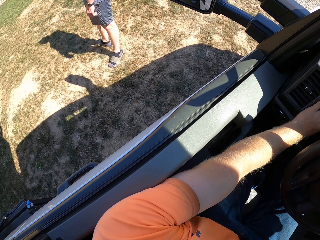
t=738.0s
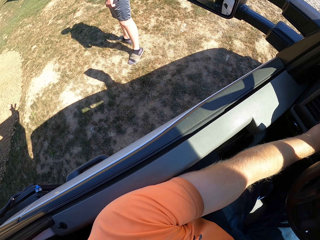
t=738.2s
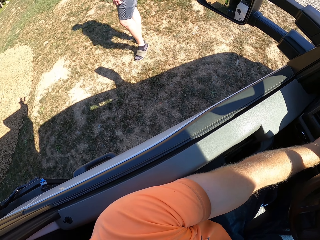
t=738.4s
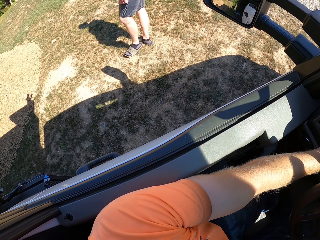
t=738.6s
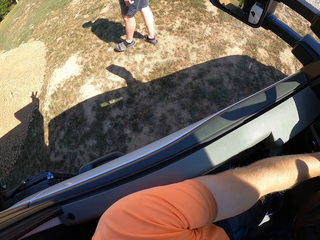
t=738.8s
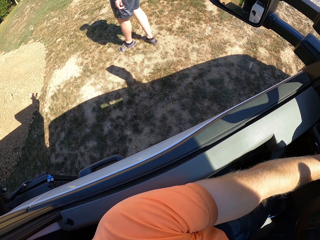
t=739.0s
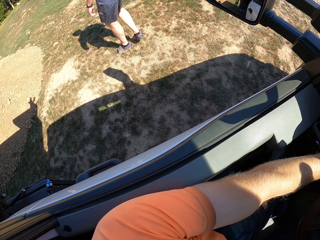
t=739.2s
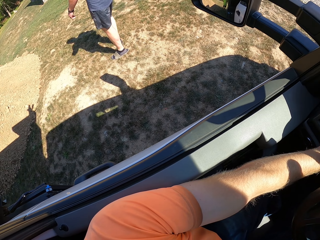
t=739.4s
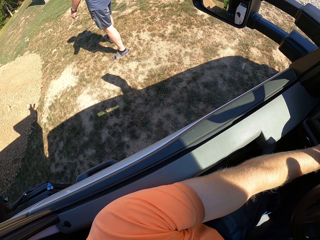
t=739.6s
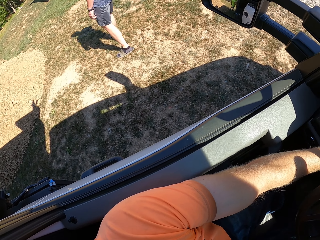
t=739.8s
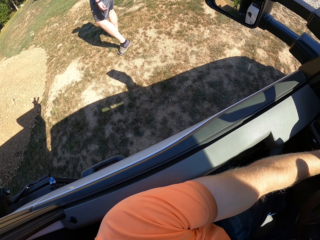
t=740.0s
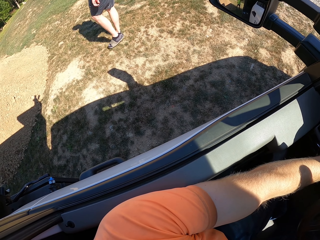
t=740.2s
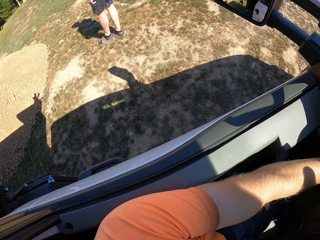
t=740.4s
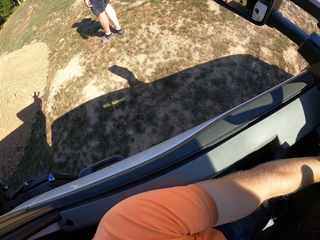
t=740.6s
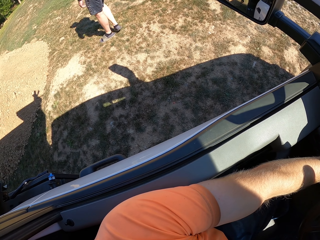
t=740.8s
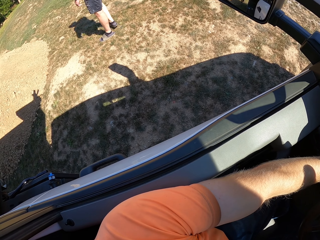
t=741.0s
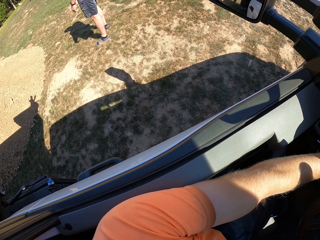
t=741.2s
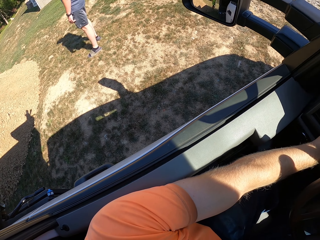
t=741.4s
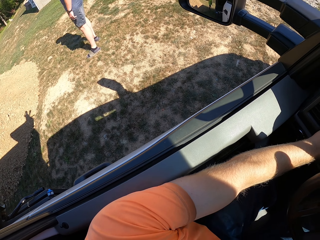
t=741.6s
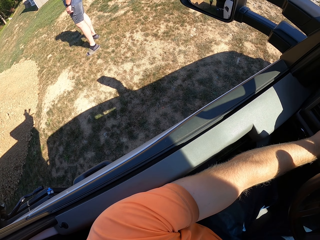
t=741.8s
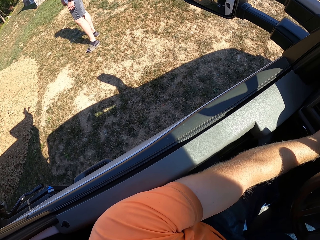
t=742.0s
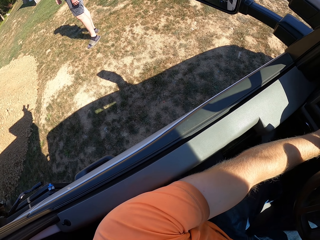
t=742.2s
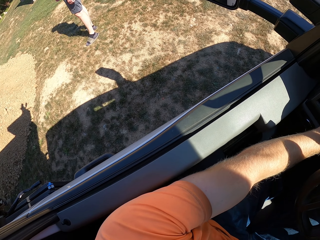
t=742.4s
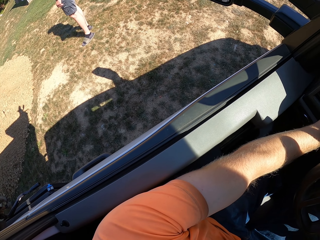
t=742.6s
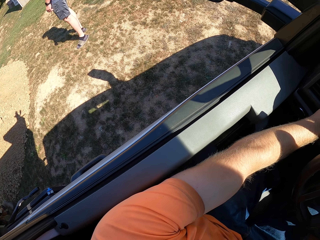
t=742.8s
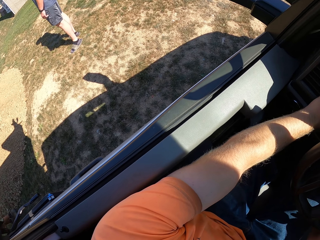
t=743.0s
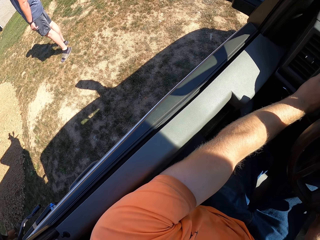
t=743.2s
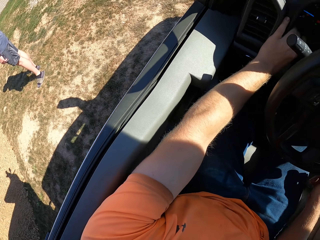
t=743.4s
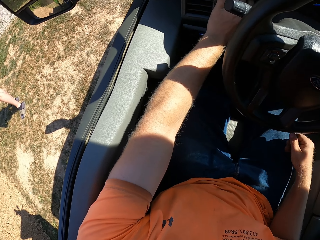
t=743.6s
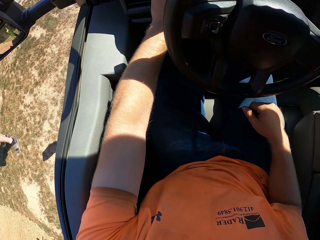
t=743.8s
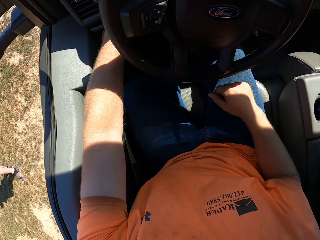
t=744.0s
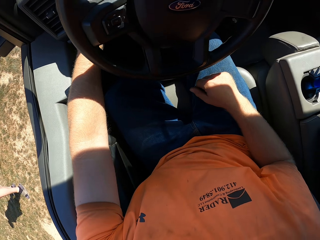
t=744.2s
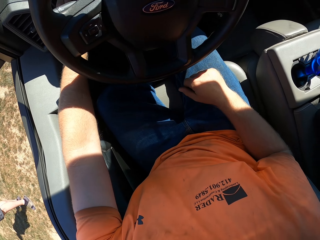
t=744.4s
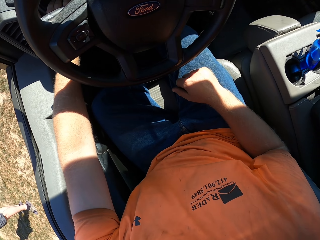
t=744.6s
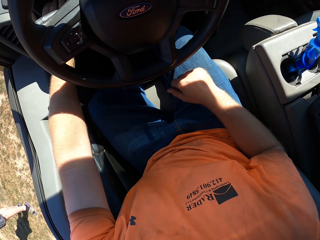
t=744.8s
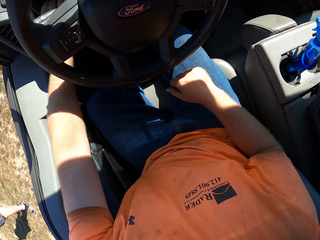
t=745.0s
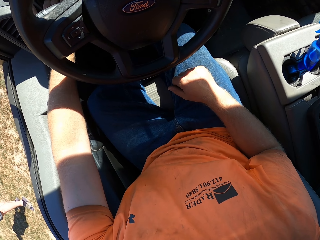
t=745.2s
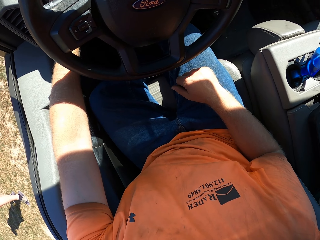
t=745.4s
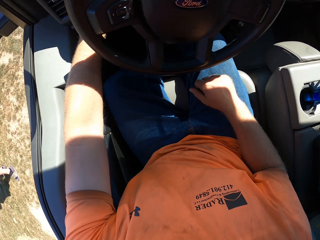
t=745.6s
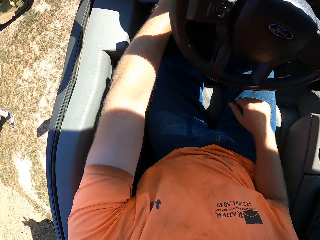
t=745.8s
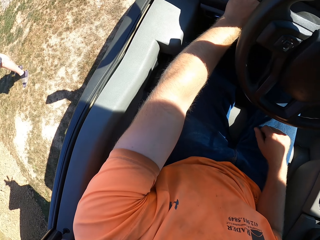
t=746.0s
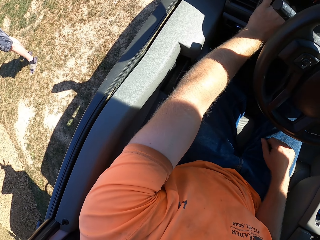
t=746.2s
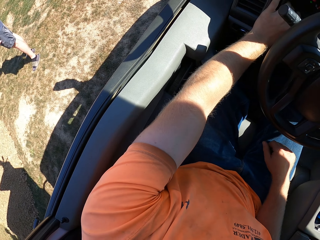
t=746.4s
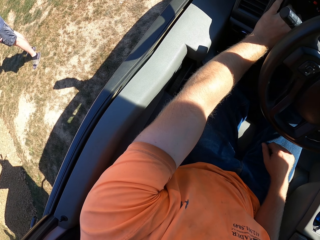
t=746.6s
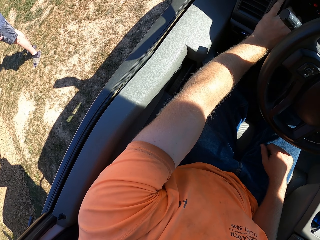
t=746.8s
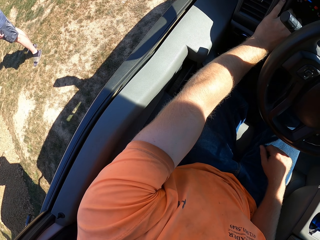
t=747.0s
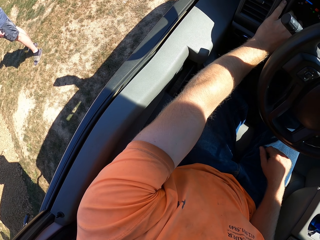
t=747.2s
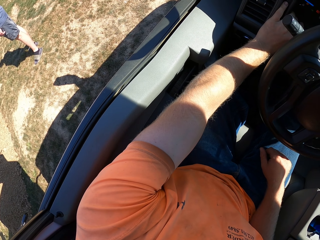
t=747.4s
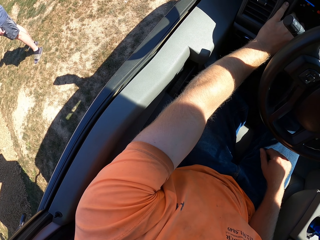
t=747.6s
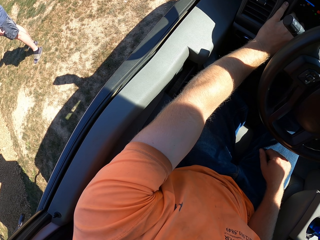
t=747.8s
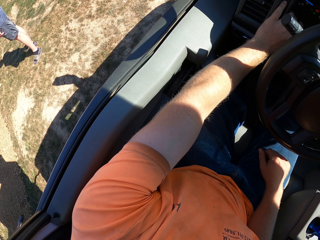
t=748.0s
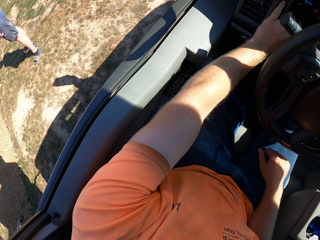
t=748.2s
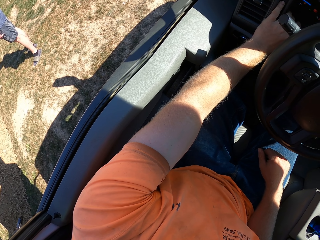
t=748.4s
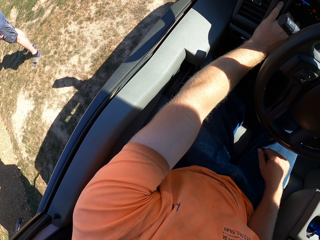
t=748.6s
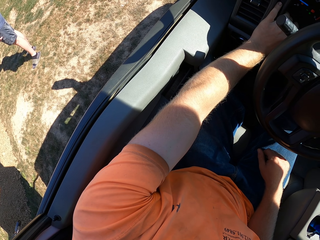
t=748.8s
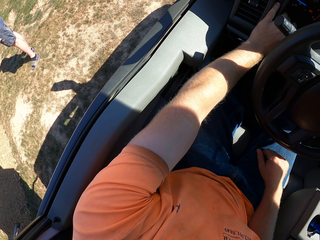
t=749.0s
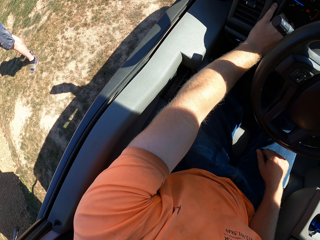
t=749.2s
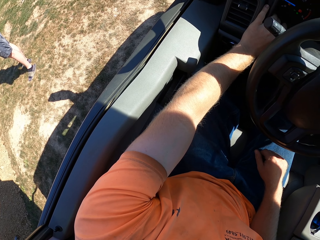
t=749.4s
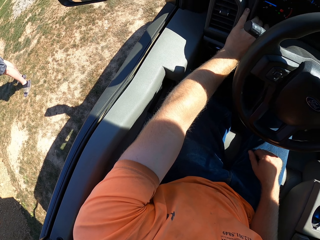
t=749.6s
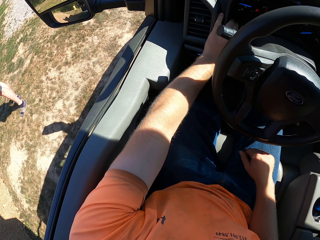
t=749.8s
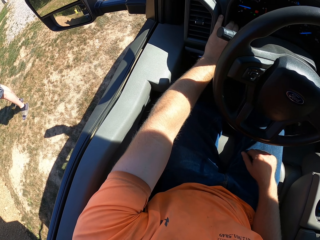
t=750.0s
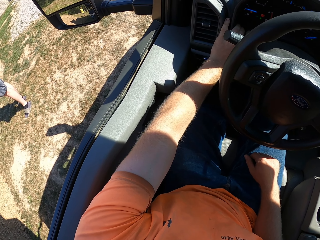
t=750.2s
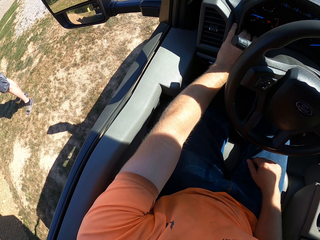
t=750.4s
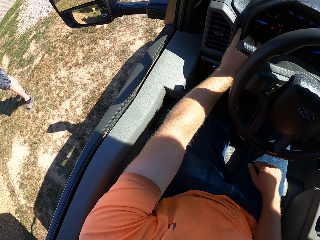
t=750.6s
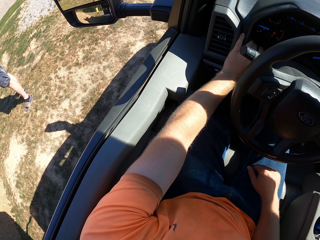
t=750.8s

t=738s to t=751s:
A man walks around the compound. The camera wearer turns left. They turn right.

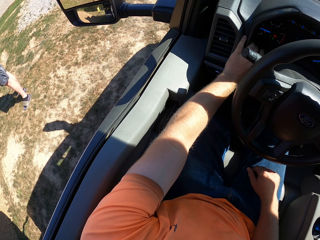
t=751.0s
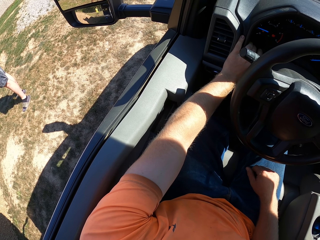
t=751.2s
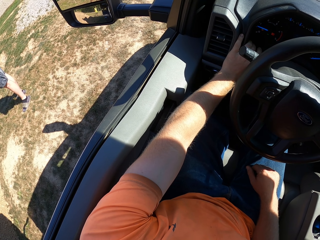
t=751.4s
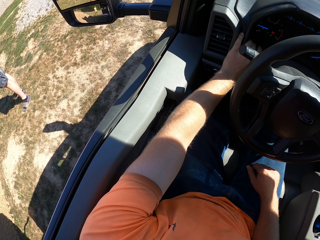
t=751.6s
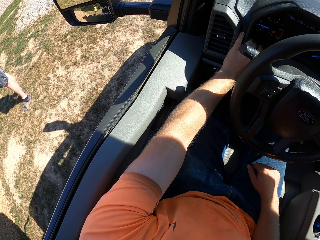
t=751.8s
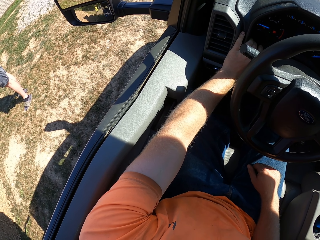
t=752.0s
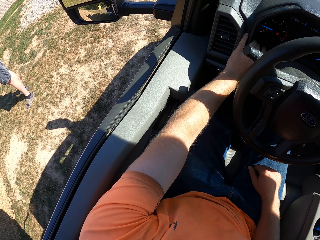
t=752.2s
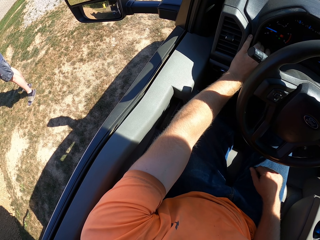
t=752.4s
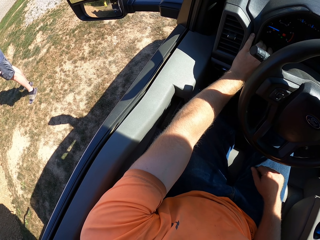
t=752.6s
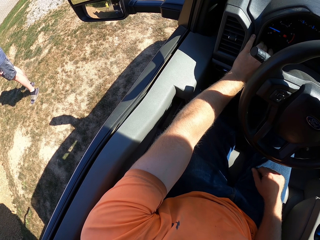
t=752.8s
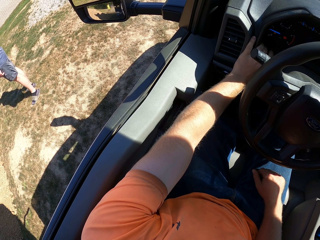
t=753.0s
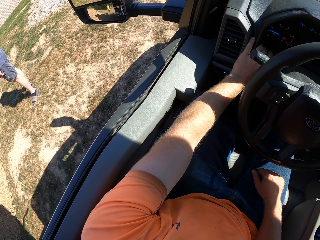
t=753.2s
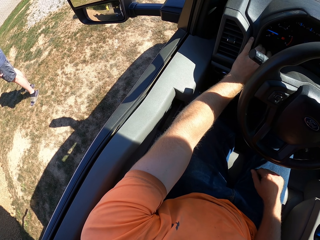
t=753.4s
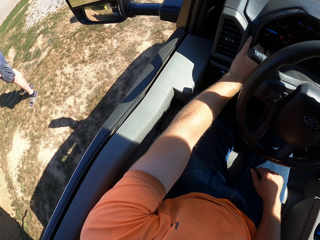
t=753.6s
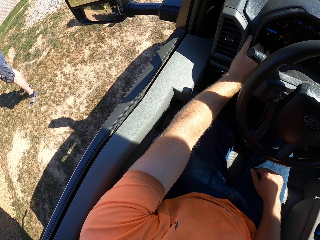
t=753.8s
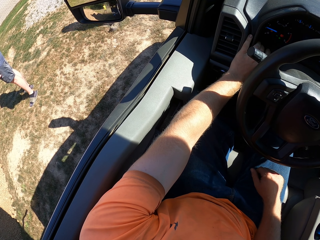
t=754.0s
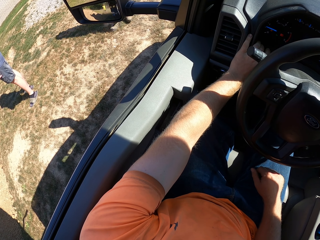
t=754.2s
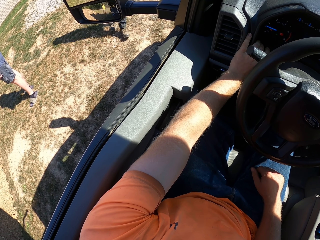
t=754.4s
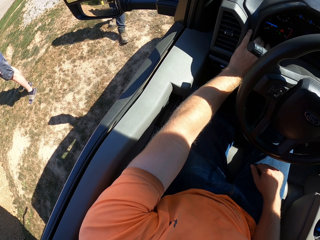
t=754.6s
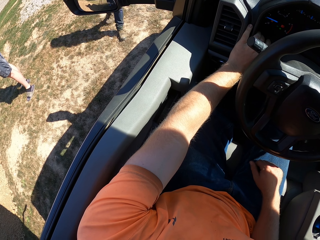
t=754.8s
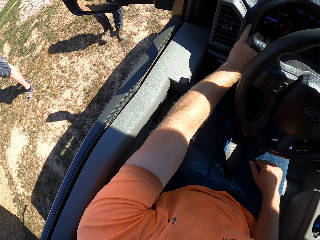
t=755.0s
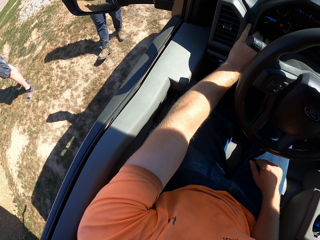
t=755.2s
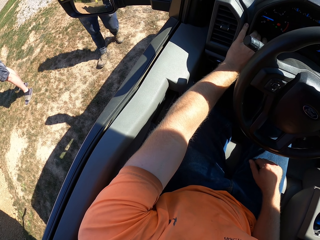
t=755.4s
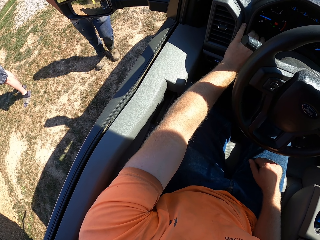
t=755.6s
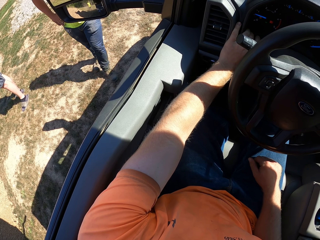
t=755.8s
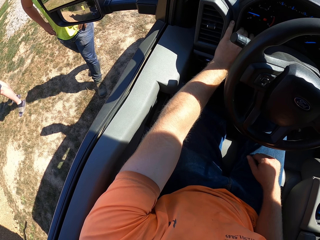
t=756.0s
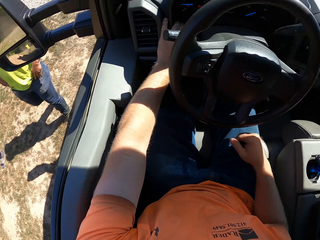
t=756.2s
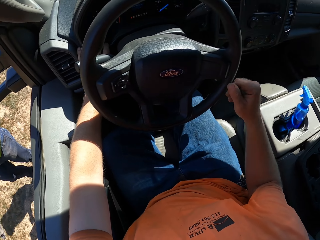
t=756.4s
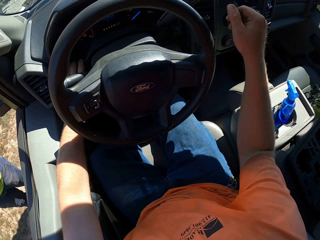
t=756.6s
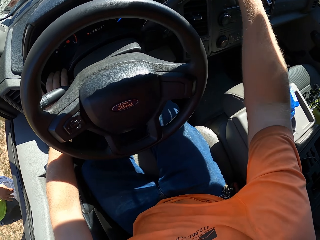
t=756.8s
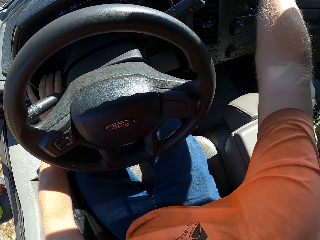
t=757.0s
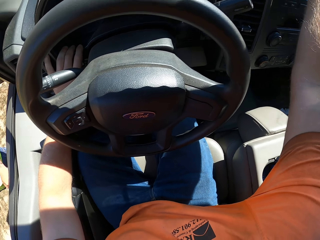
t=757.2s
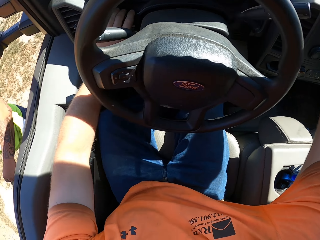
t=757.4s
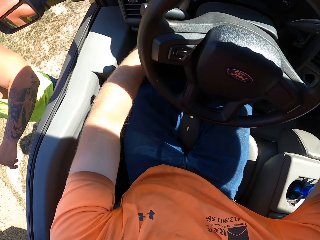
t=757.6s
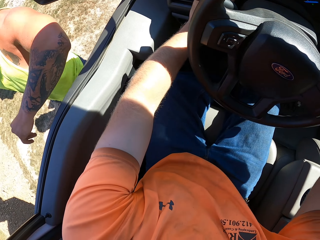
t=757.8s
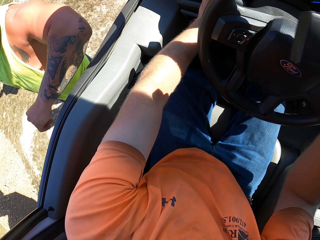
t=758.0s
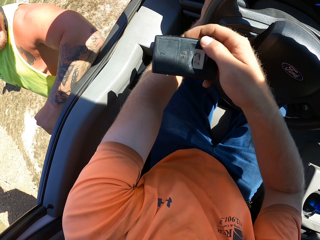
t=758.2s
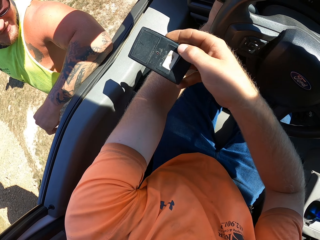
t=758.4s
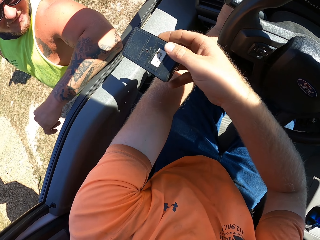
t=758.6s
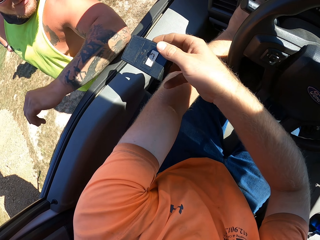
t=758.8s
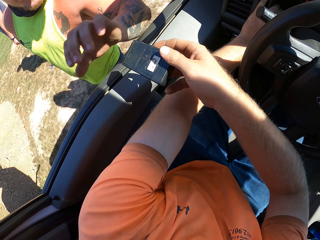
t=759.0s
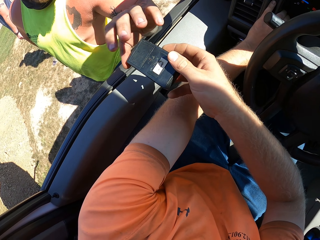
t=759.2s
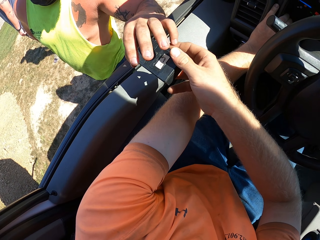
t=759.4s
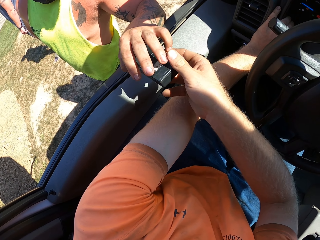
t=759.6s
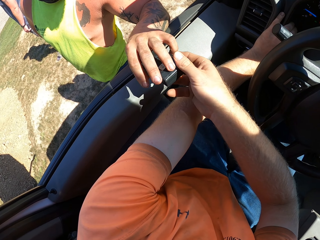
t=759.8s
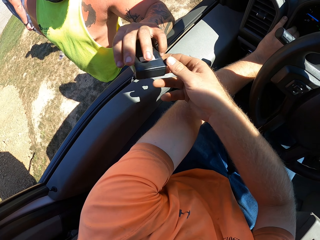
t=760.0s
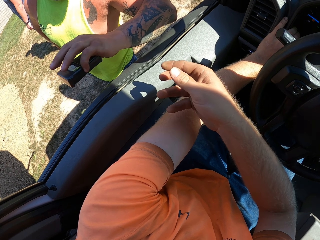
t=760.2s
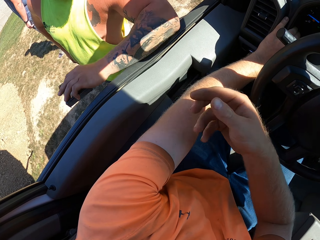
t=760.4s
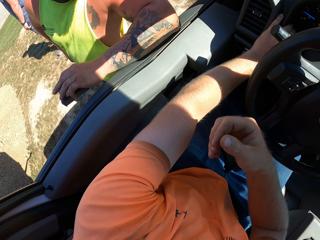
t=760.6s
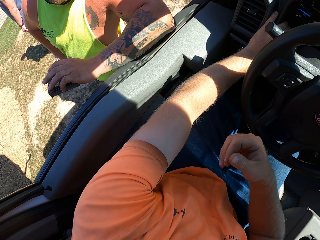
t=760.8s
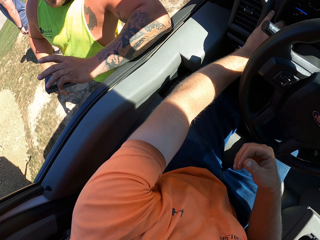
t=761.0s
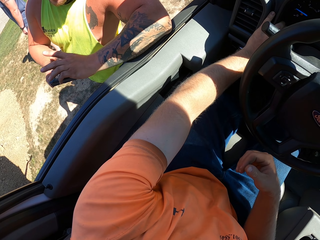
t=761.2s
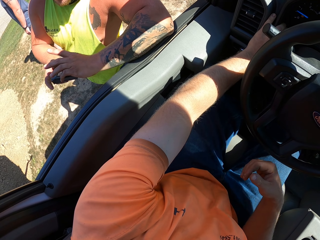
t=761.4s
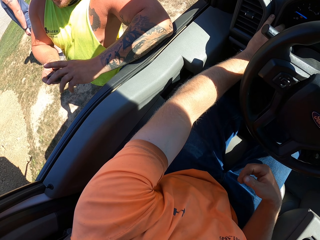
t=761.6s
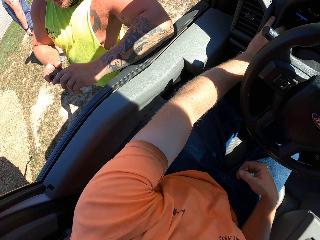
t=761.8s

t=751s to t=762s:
The camera wearer picks up a portable hard disk in front of the car with his right hand. He interacts with a man. He passes the portable hard disk to the man with his right hand. The man holds the portable hard disk with his right hand. The man picks something from the camera wearer.
